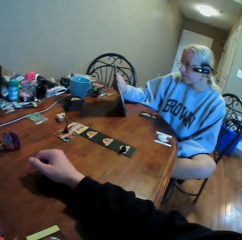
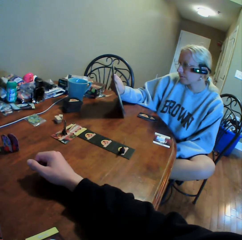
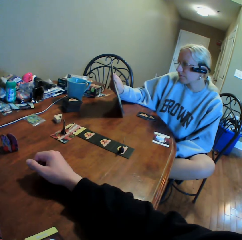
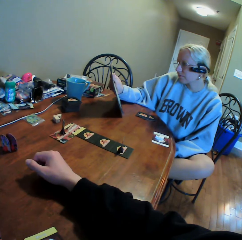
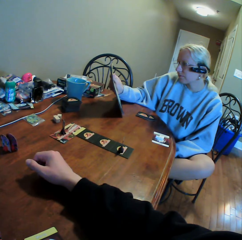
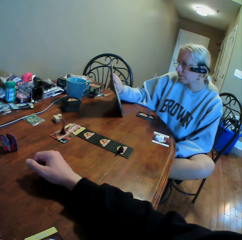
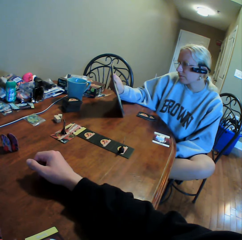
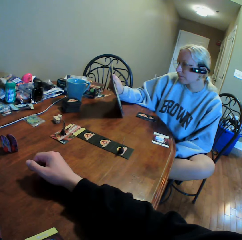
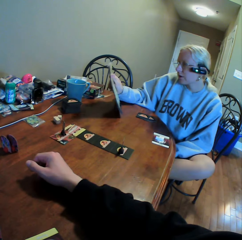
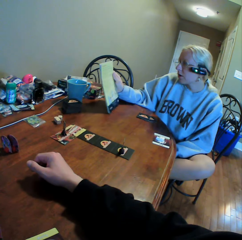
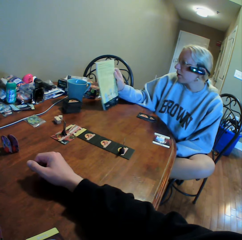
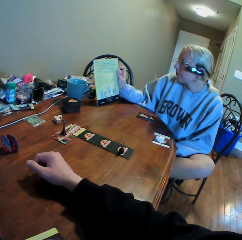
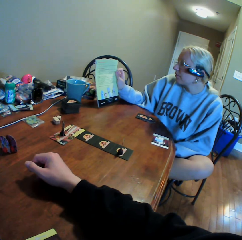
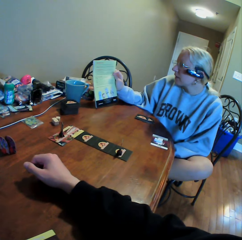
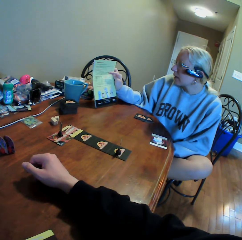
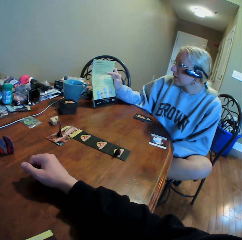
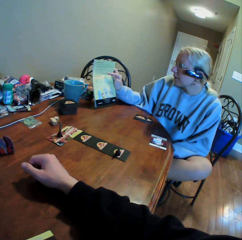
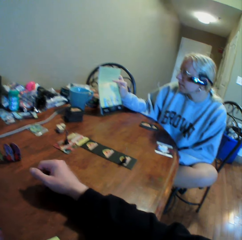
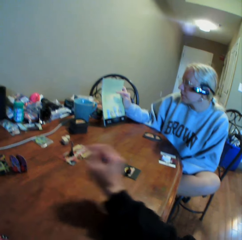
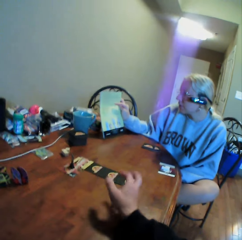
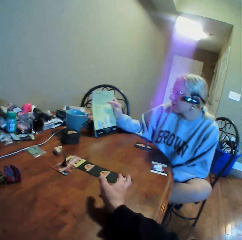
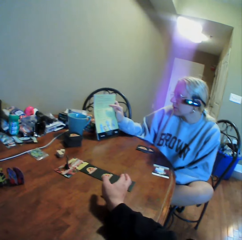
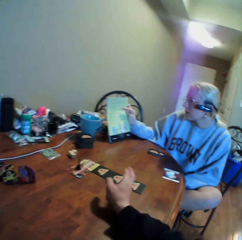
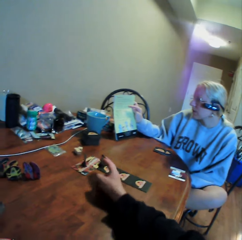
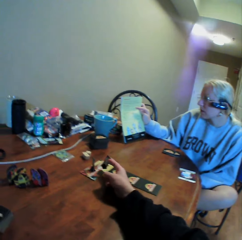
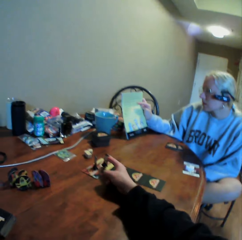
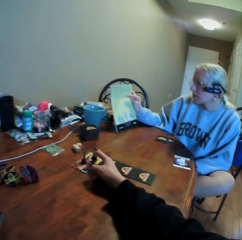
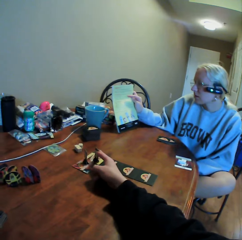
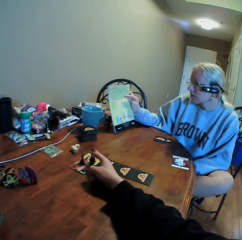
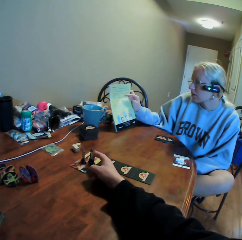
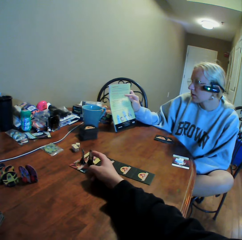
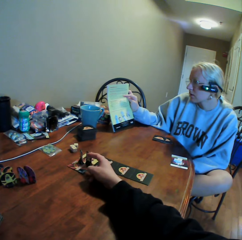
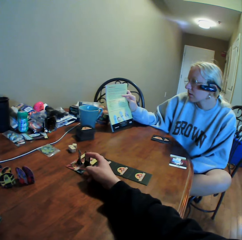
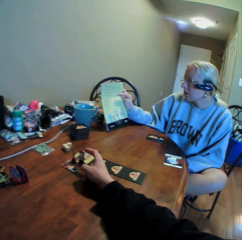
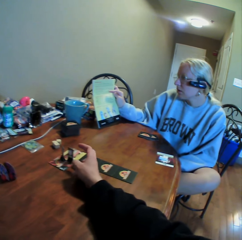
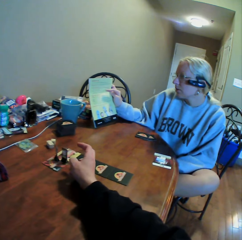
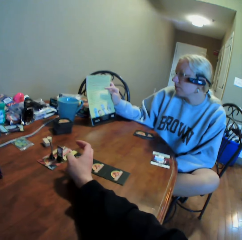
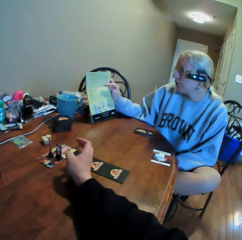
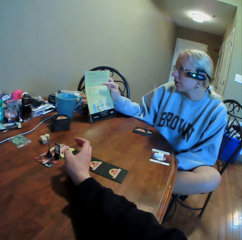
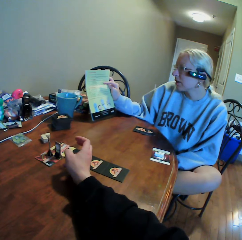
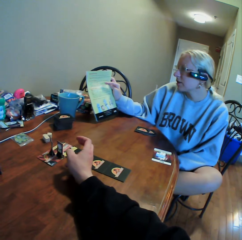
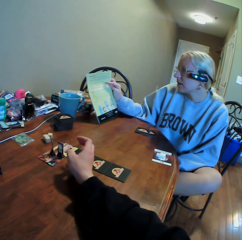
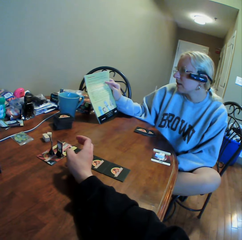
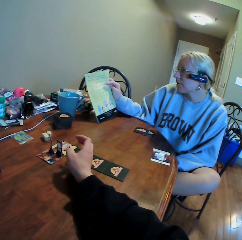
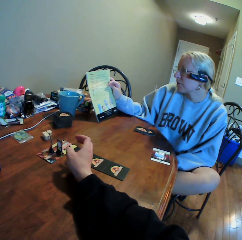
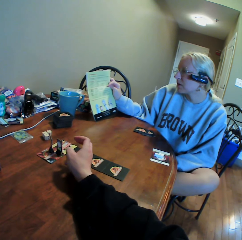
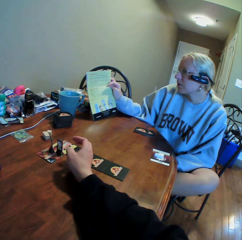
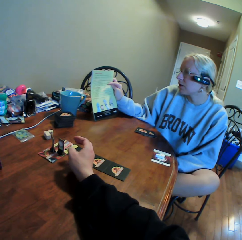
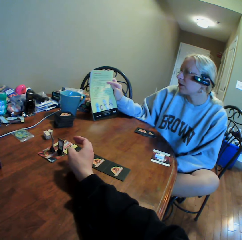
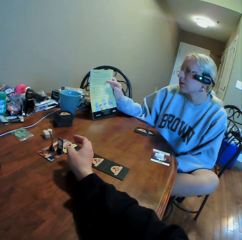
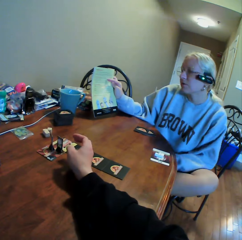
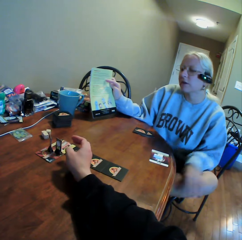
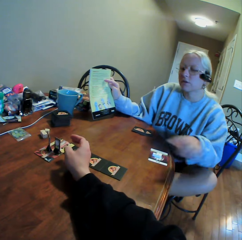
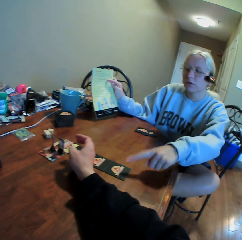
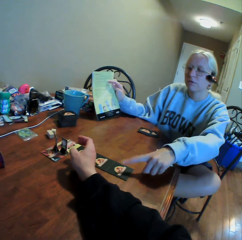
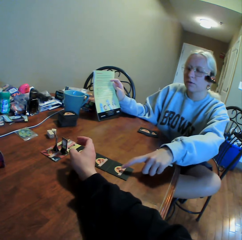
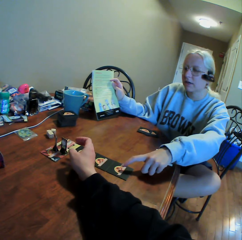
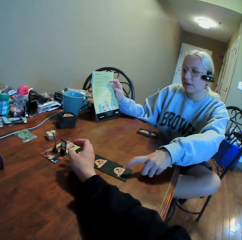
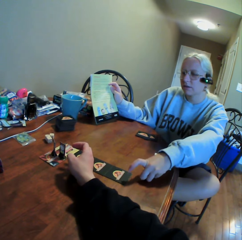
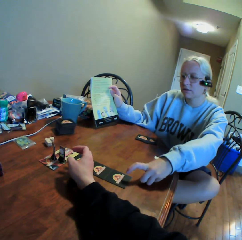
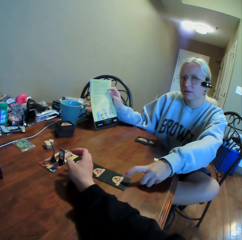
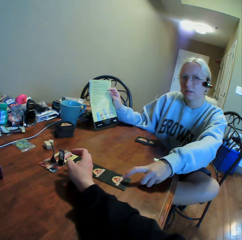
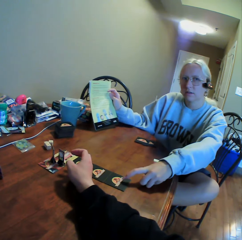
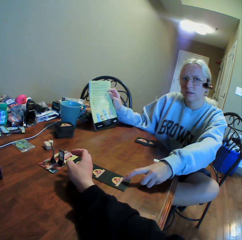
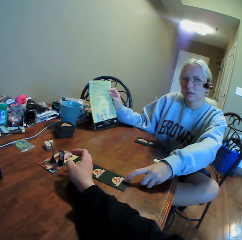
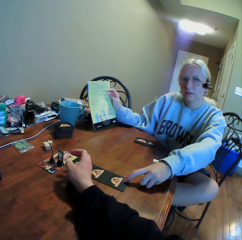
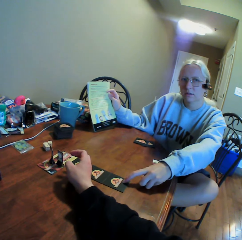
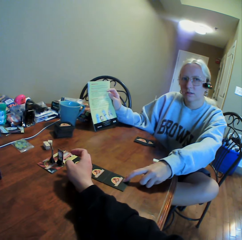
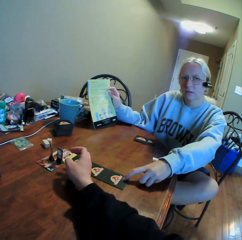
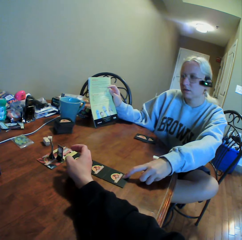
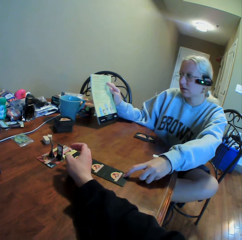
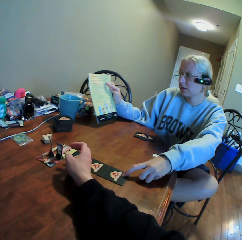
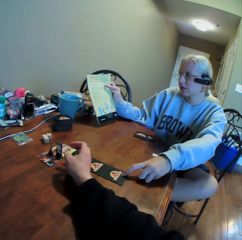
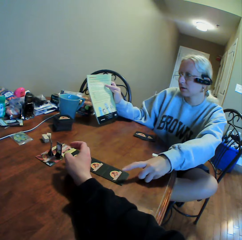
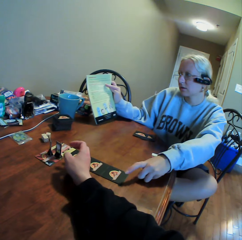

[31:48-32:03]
A woman shows a book to the camera wearer. The woman points at the book. The camera wearer picks up something on the card, puts something on the card, moves the cards on the table, and looks around. They release the card on the table. The woman reads the book, uses gestures, and points at the card on the table with her left hand.

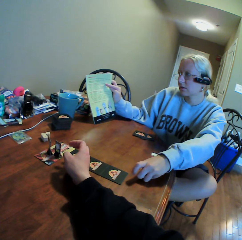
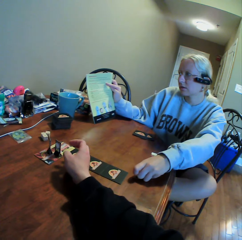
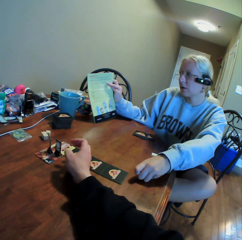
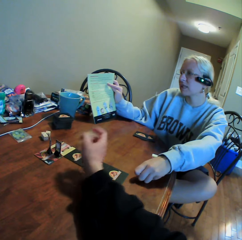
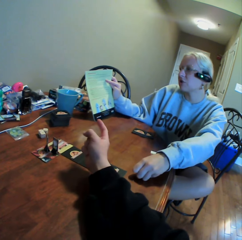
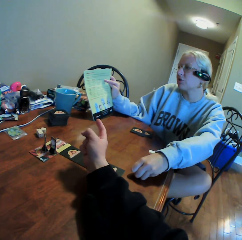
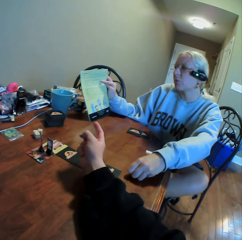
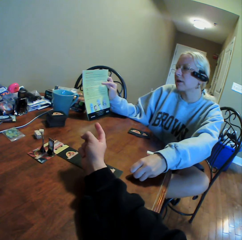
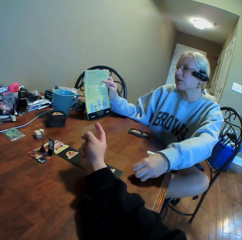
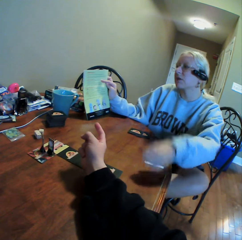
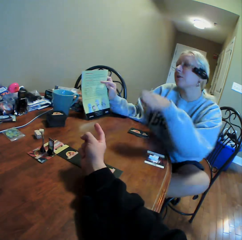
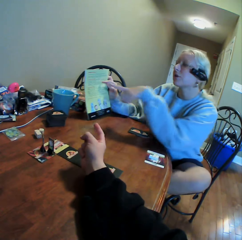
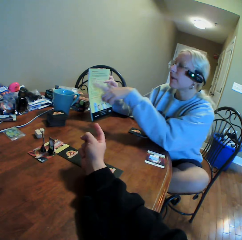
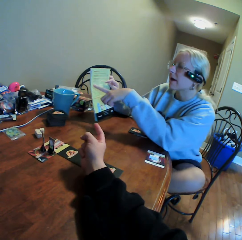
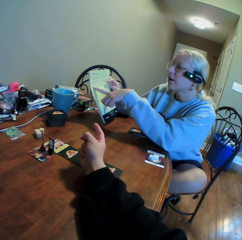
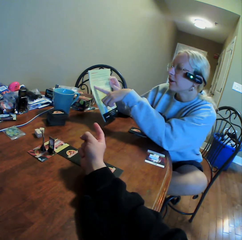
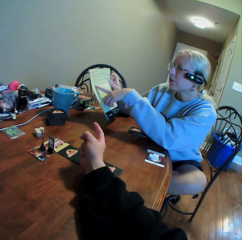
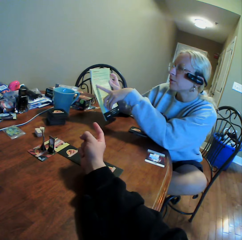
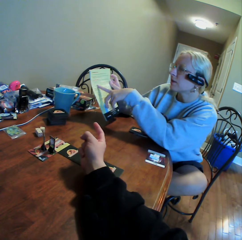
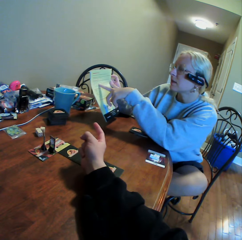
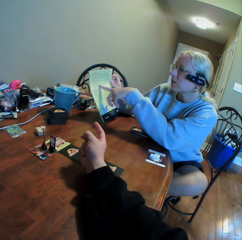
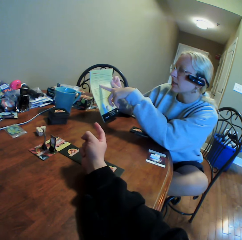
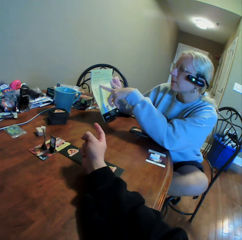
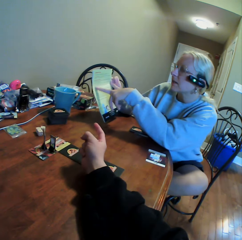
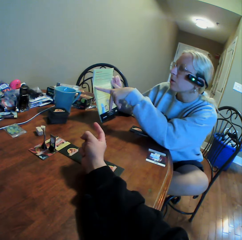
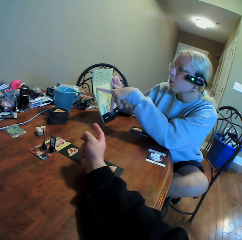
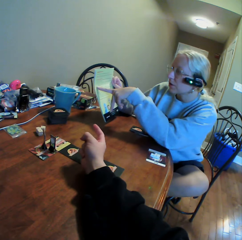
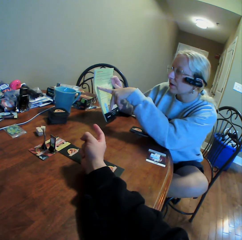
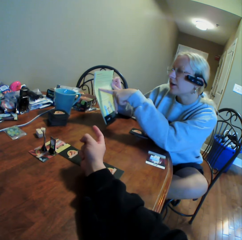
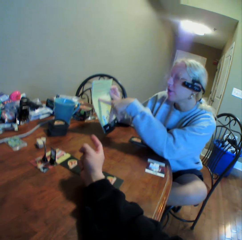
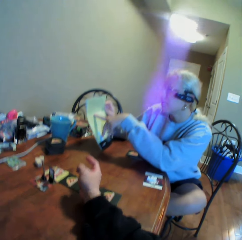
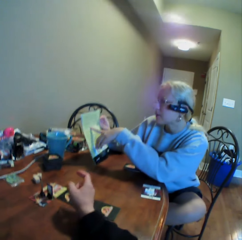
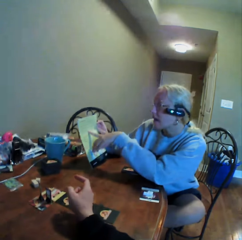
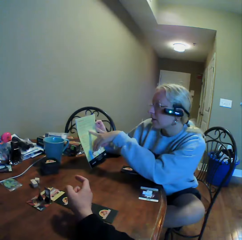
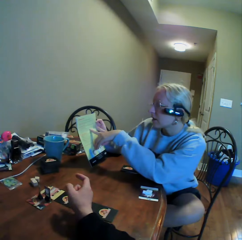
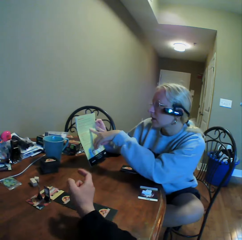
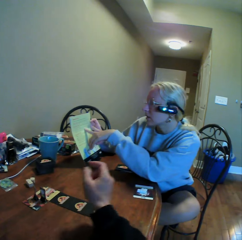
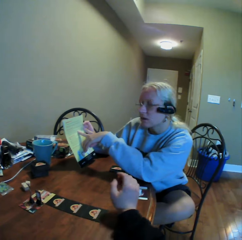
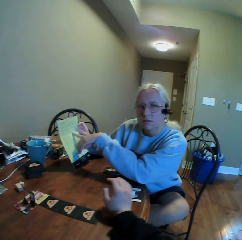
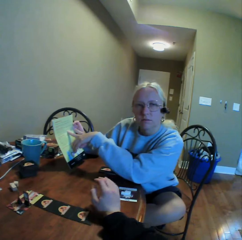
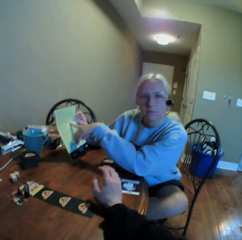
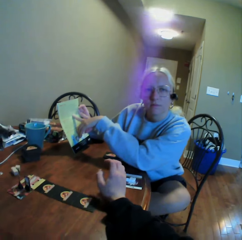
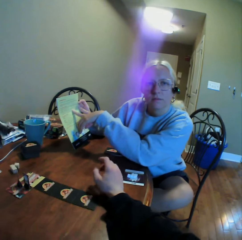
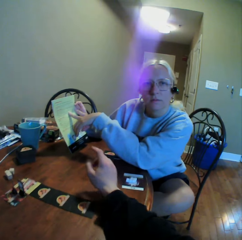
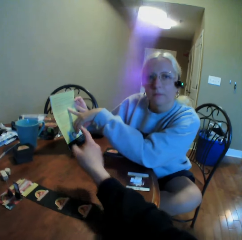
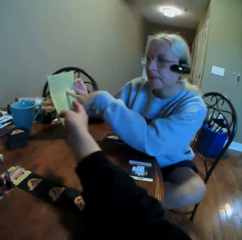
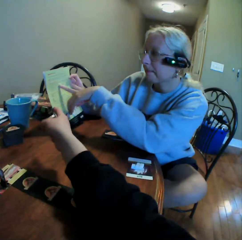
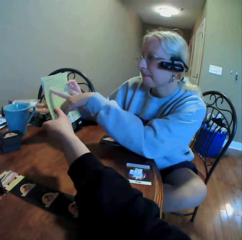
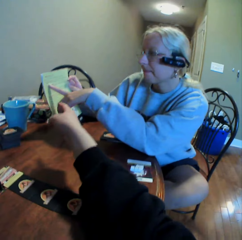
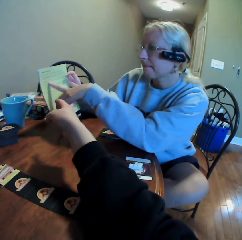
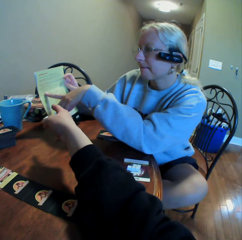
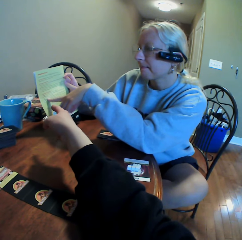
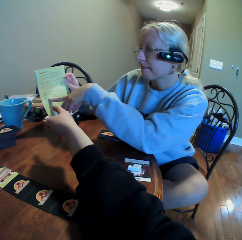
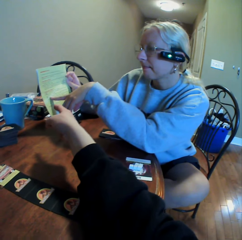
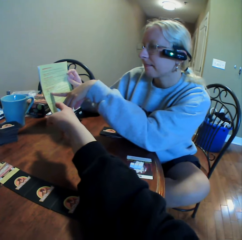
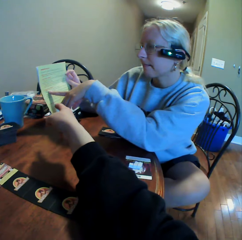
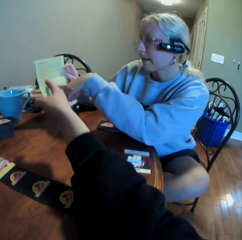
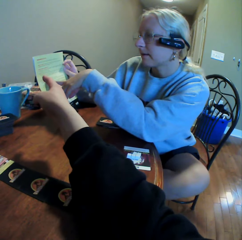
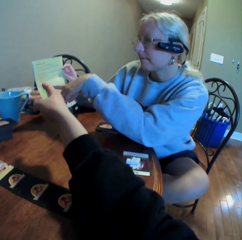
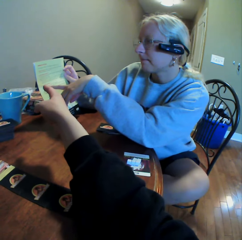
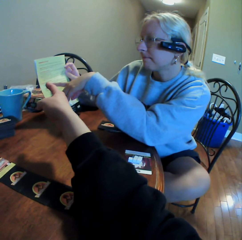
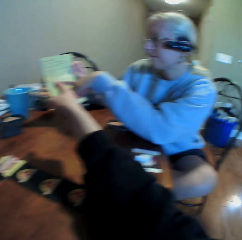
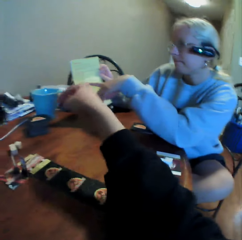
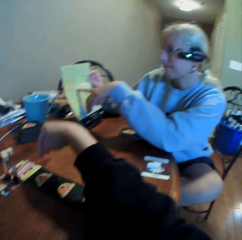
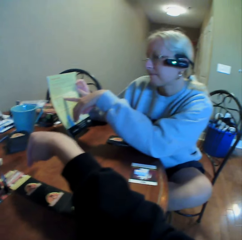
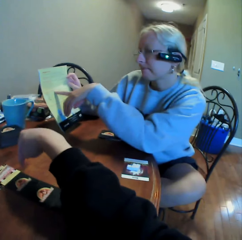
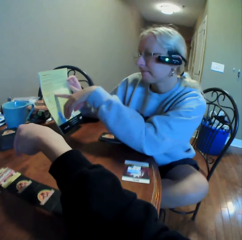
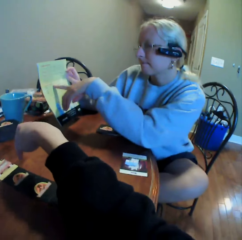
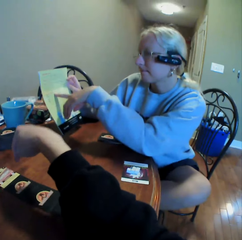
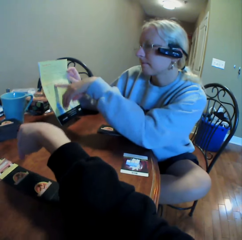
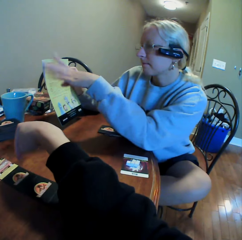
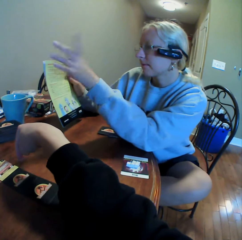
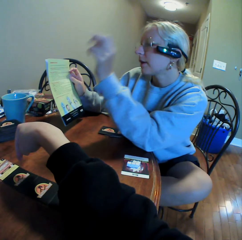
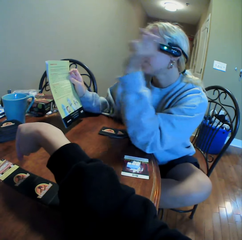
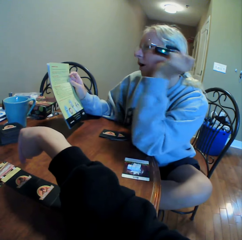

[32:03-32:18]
The camera wearer uses gestures. He points at the book with his finger. A woman moves a hand. The woman points at the book with her finger. The camera wearer looks around and moves a hand. The woman looks around. The camera wearer points on the book. The woman points at something. The camera wearer uses gestures. He does something with his right hand.
